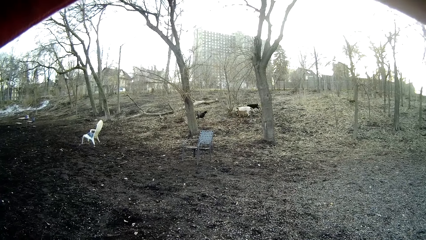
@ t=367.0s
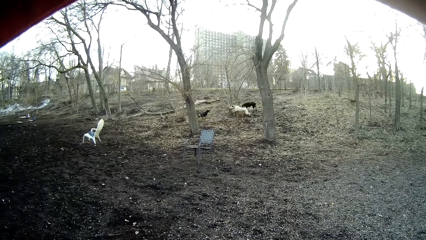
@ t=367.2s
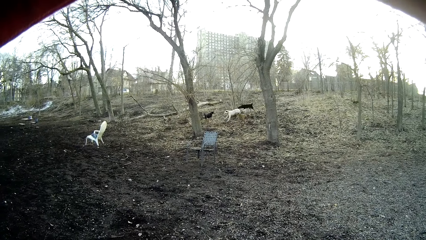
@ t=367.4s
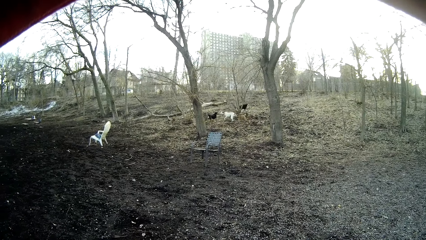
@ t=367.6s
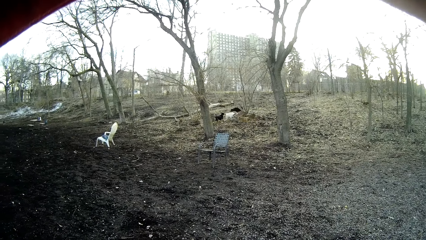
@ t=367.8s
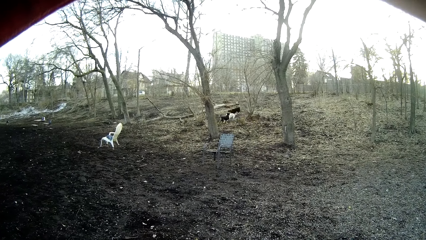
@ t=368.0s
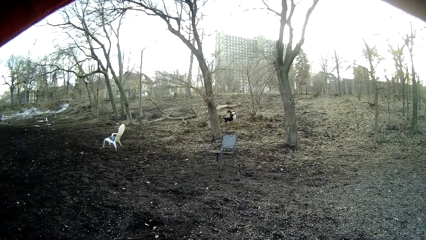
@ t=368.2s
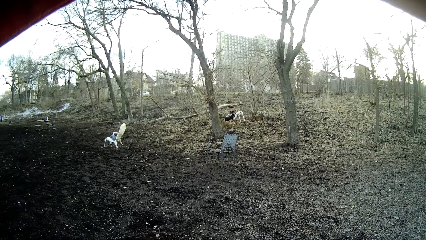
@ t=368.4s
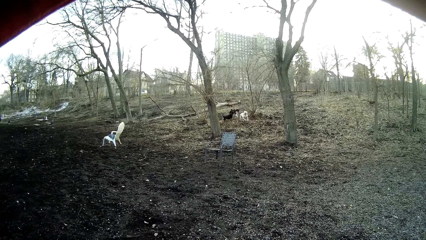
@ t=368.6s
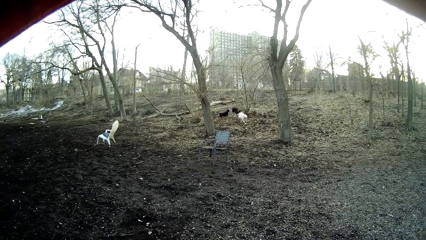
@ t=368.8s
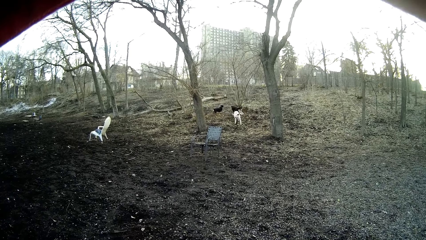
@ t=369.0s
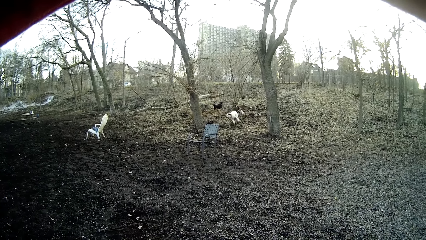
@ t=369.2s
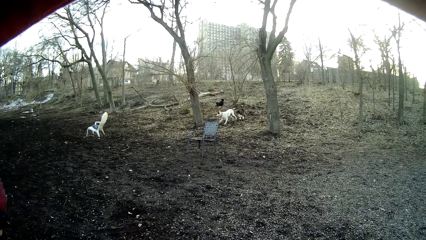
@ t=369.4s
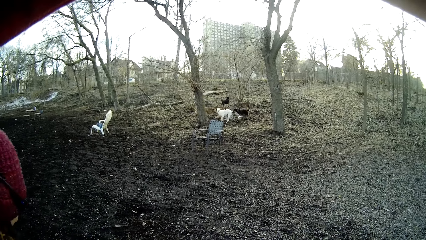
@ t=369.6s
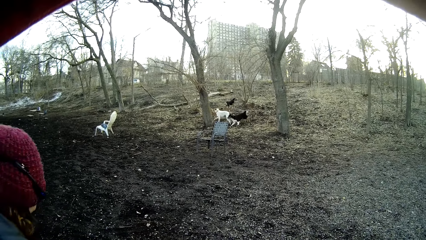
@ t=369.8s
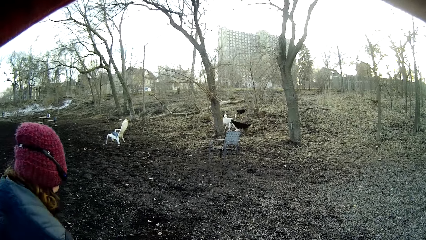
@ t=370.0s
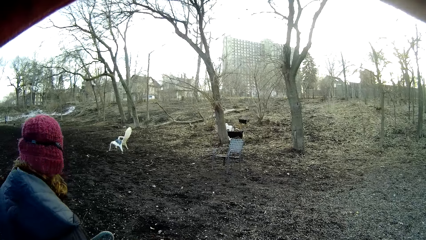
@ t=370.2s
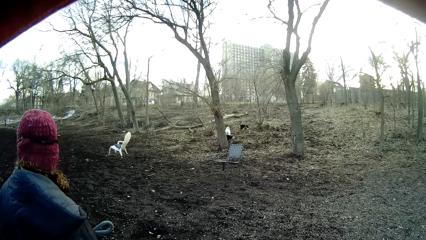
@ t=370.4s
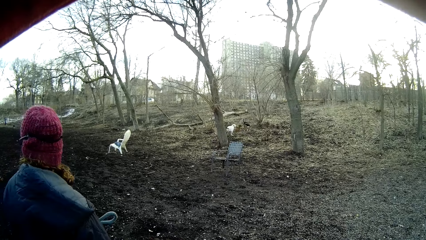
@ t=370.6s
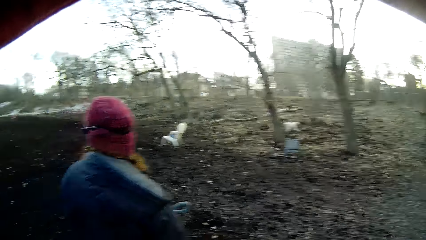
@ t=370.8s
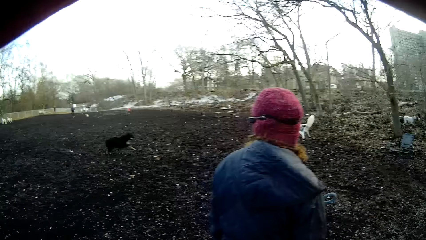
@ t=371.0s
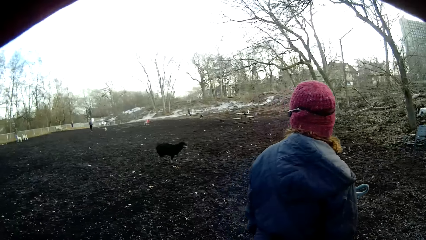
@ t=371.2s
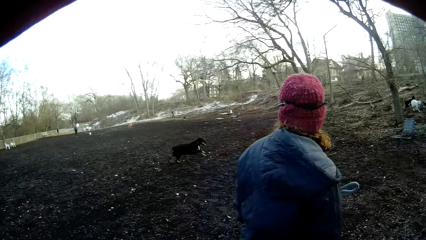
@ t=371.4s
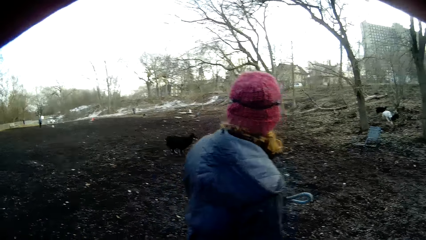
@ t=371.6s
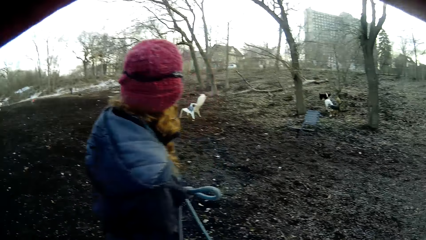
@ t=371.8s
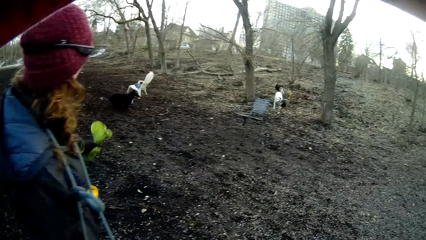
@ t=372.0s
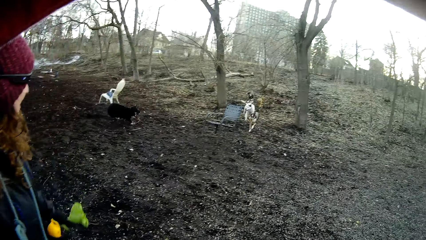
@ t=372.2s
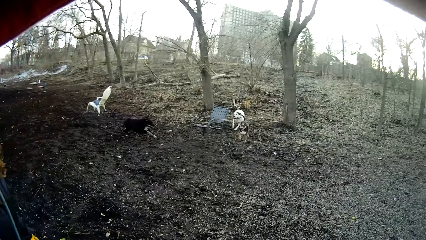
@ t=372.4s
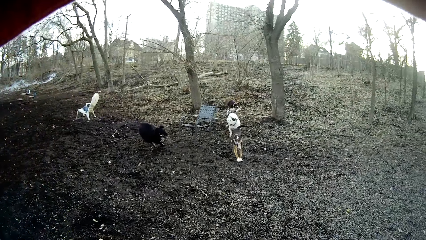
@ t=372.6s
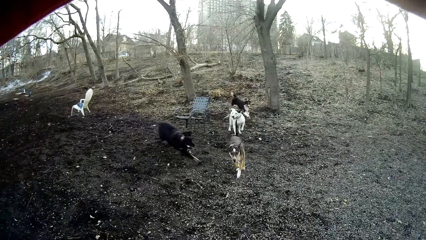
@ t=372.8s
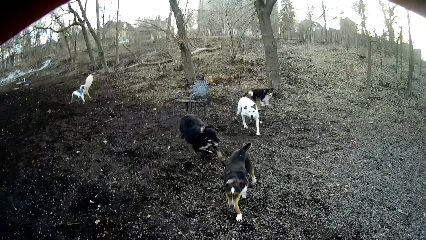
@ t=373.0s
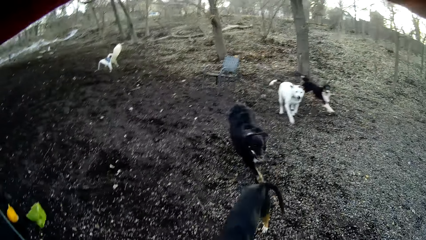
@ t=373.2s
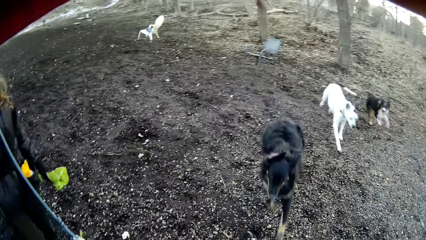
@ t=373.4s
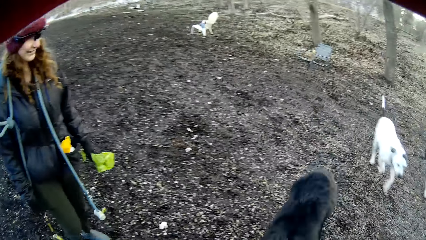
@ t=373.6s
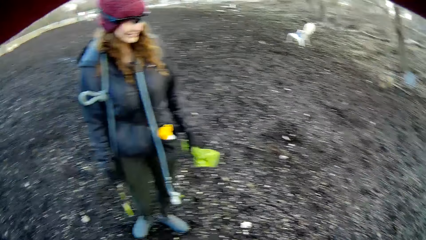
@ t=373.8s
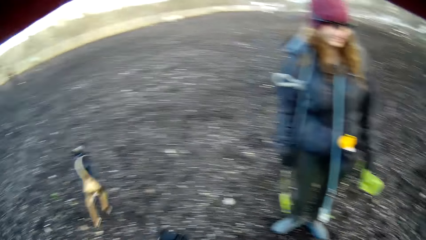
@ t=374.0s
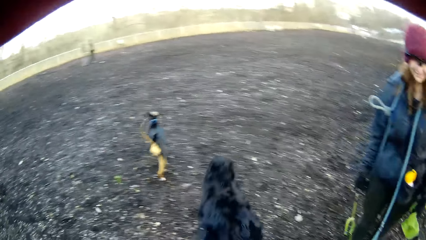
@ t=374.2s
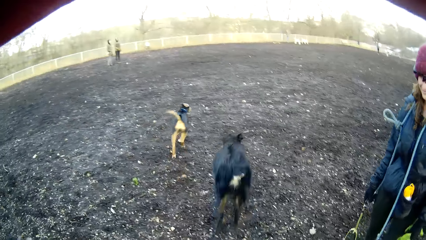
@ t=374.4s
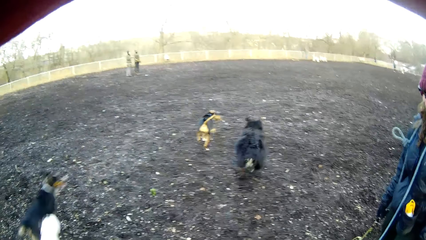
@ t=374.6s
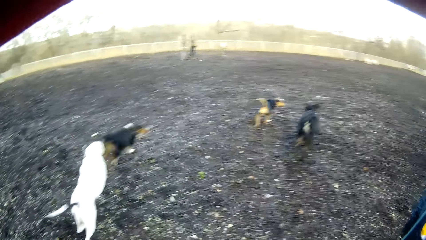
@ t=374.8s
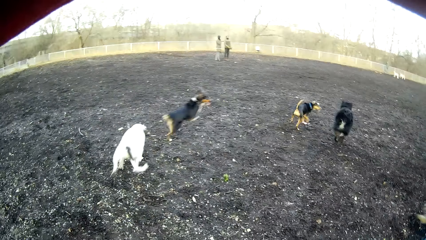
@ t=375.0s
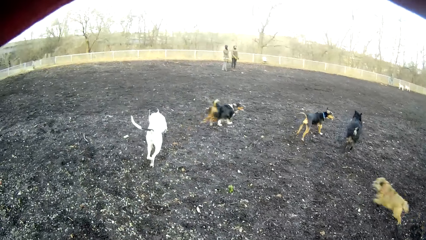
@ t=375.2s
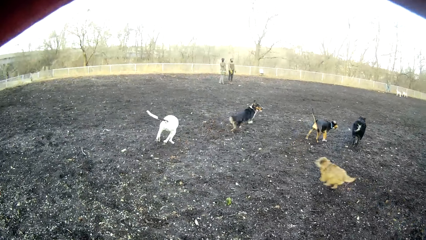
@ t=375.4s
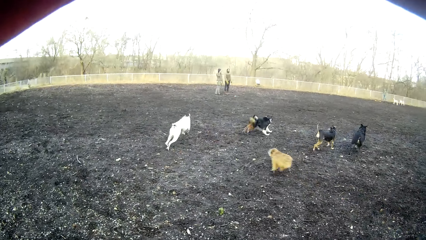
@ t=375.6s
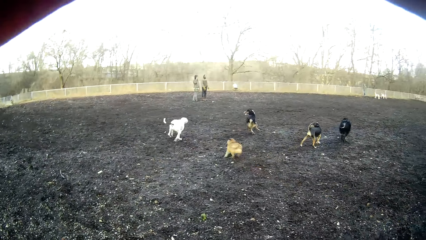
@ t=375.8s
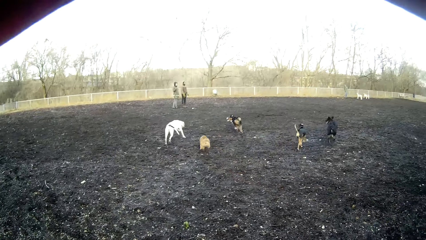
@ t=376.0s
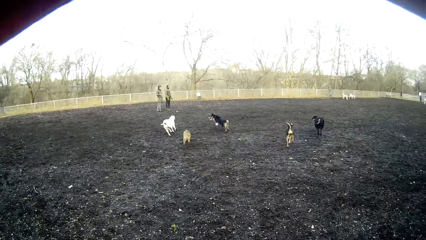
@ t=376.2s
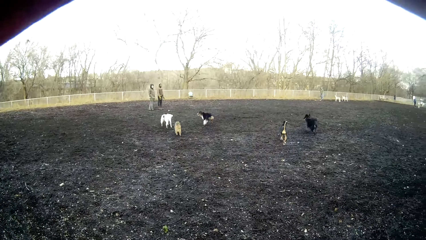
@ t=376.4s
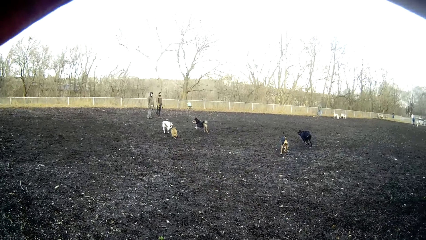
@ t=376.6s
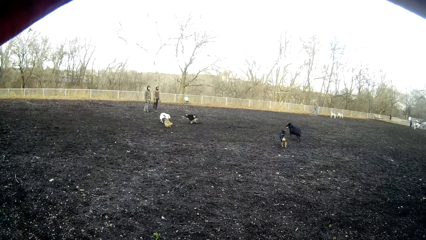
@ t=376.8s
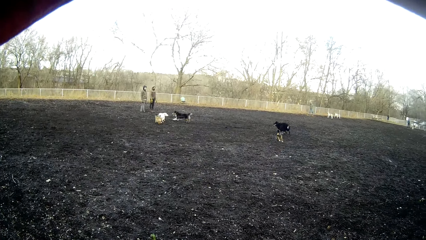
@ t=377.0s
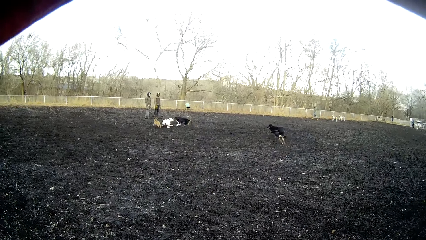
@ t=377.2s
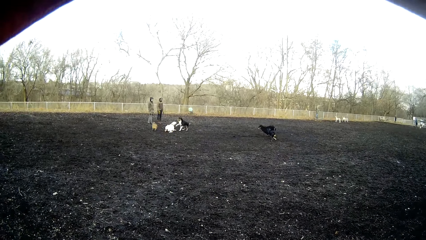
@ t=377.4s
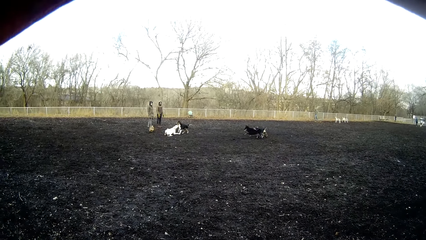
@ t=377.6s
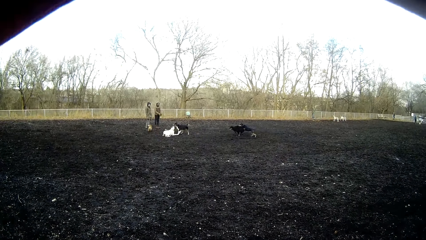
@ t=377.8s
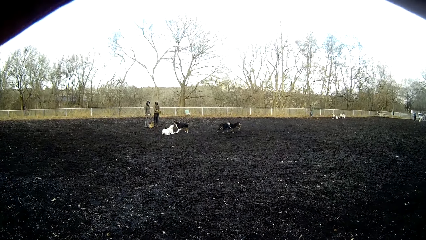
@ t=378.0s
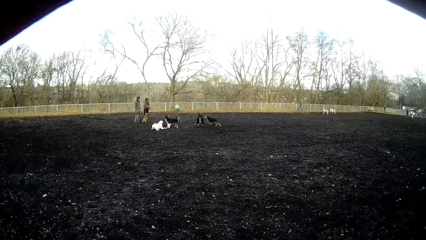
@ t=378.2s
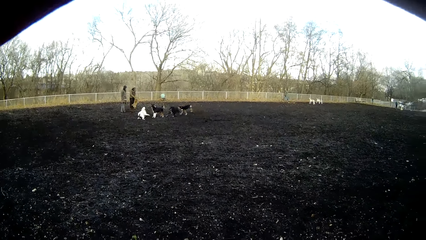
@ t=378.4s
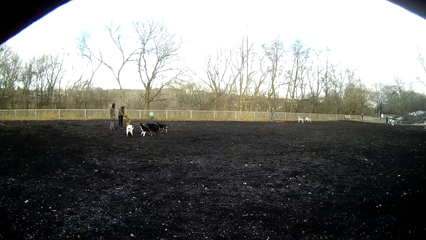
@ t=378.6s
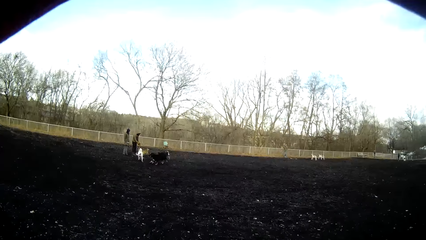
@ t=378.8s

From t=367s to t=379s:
A person moves around the field. The dog runs towards the camera wearer. The camera wearer watches the dogs.

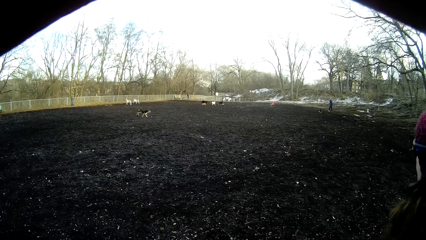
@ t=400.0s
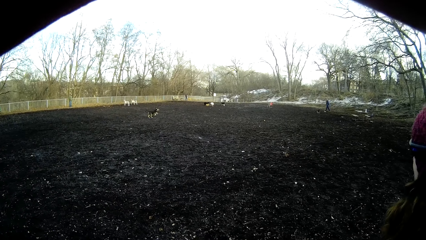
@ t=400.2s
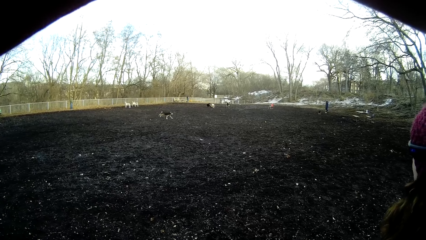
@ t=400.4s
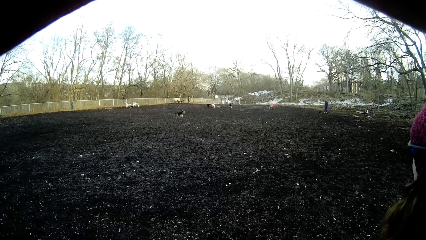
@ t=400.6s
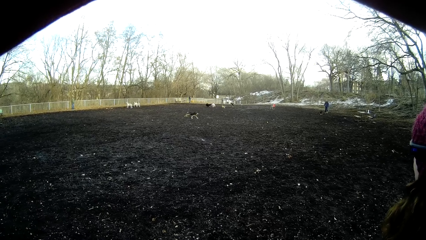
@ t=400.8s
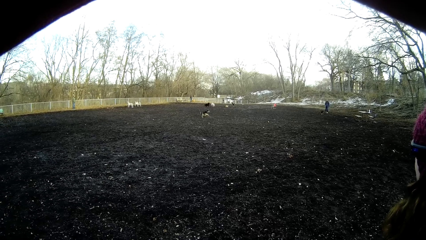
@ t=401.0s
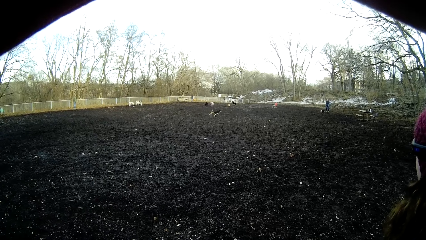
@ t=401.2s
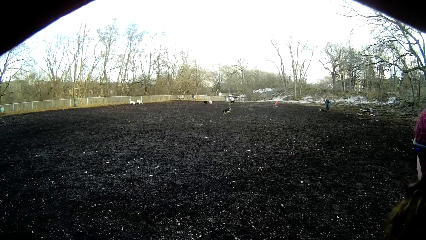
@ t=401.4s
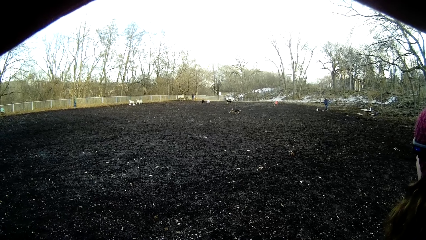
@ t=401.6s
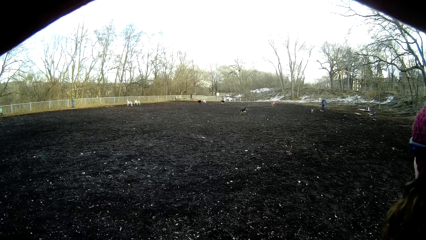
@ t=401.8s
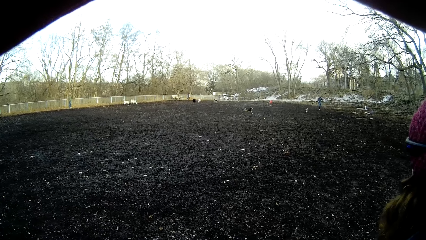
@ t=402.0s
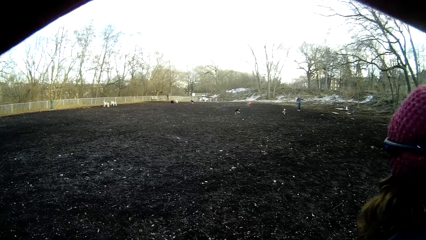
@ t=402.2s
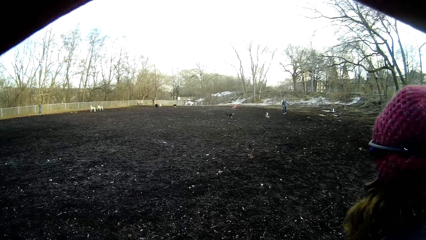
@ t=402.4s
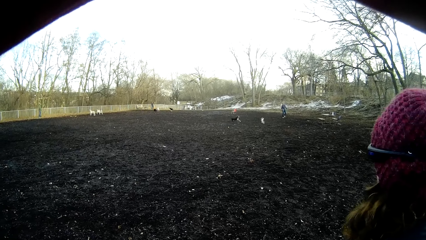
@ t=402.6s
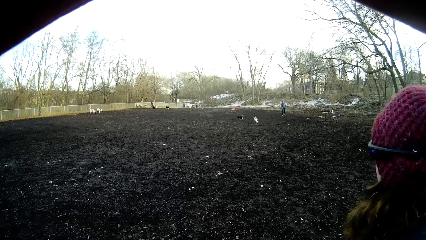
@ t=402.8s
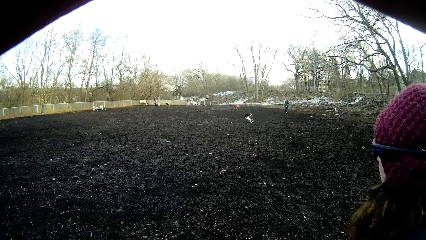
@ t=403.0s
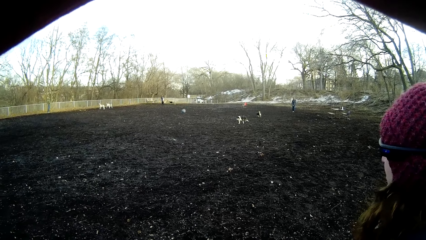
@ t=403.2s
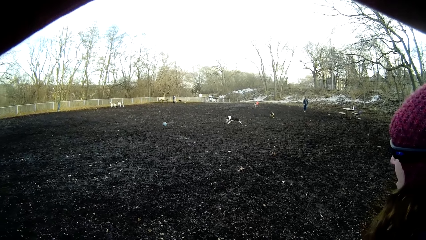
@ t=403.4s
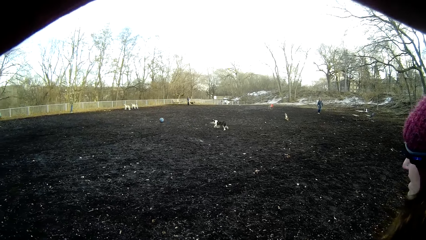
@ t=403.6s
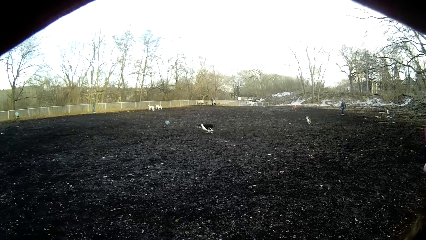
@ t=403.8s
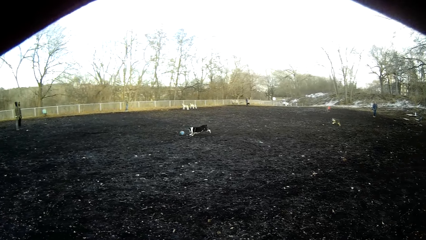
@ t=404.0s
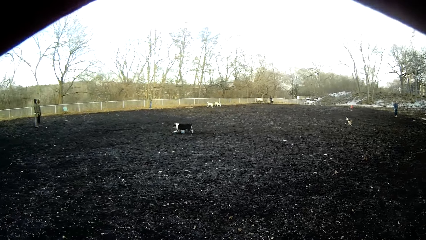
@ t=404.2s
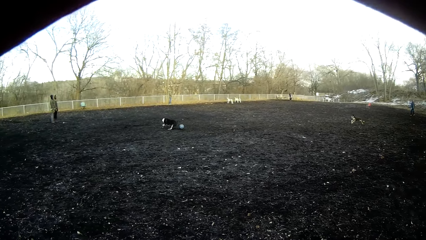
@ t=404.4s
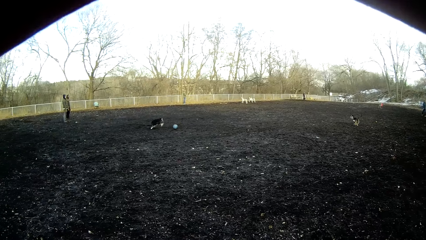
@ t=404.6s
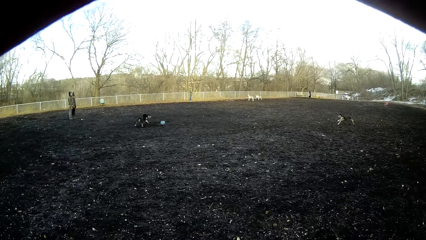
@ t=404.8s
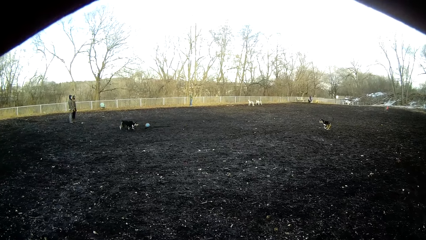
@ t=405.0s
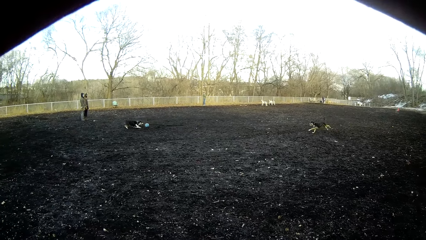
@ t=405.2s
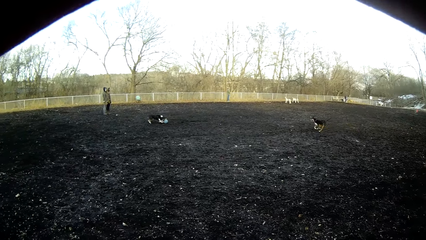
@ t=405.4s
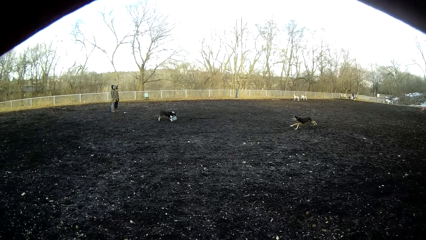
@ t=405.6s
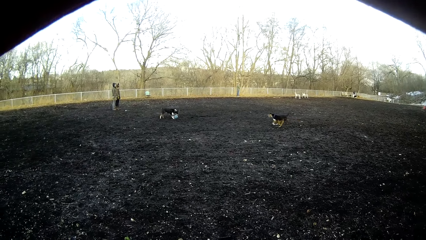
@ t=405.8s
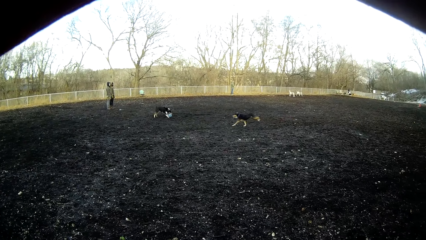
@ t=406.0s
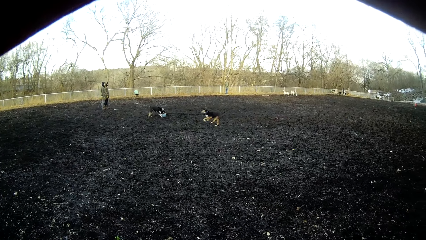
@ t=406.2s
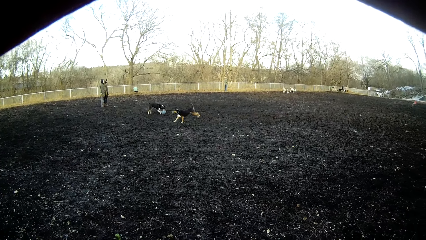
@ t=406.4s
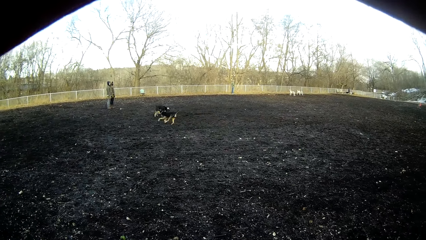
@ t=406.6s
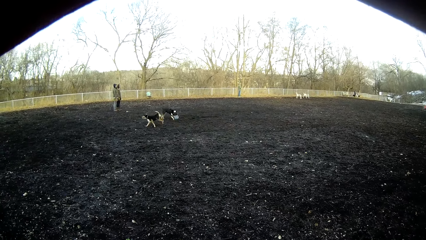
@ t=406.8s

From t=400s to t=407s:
A man kicks a ball. The camera wearer stares at the dogs. A dog stops the ball.
